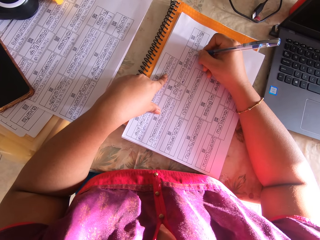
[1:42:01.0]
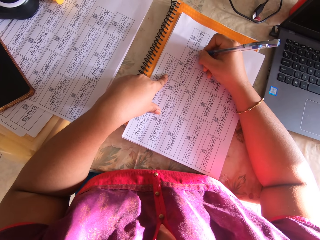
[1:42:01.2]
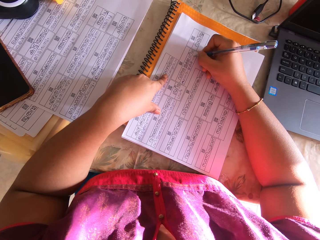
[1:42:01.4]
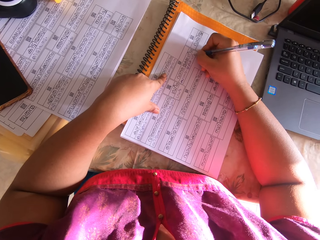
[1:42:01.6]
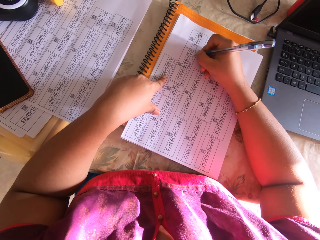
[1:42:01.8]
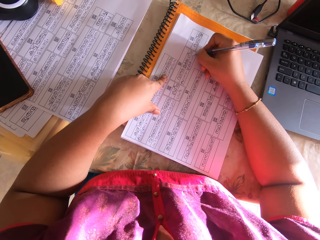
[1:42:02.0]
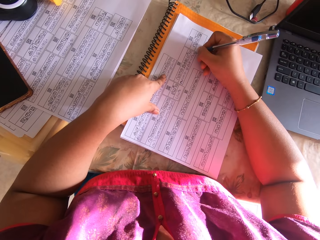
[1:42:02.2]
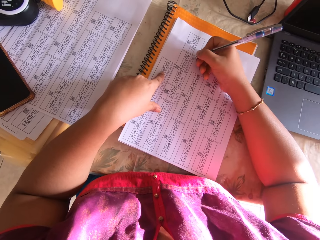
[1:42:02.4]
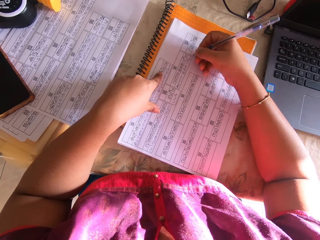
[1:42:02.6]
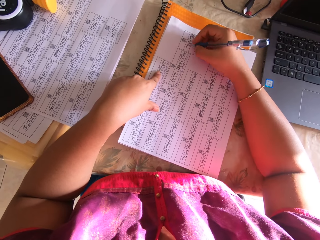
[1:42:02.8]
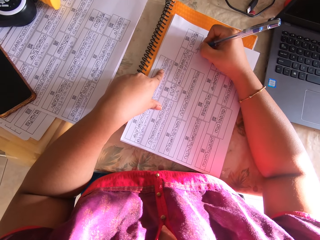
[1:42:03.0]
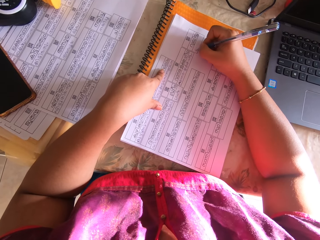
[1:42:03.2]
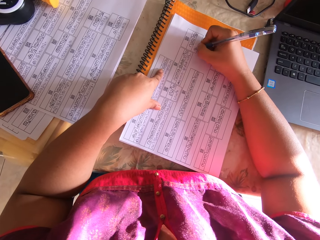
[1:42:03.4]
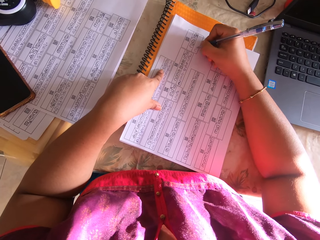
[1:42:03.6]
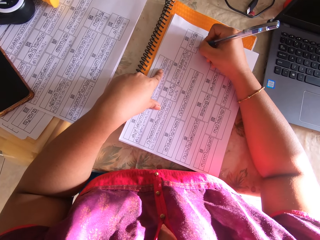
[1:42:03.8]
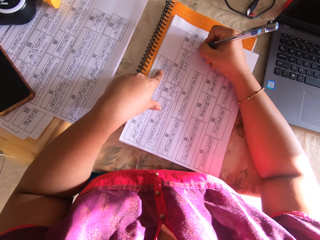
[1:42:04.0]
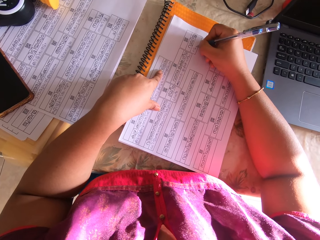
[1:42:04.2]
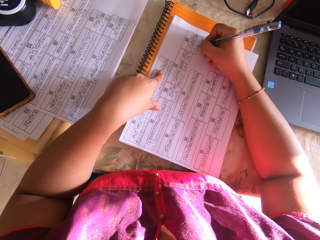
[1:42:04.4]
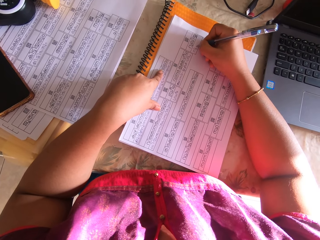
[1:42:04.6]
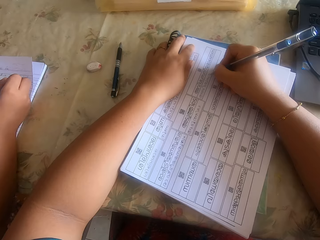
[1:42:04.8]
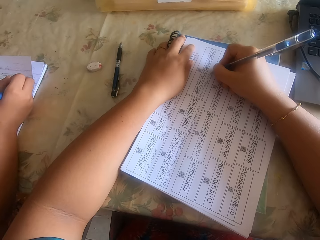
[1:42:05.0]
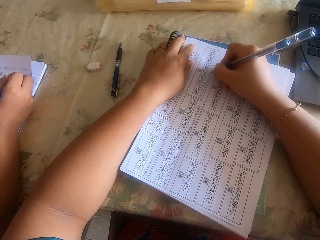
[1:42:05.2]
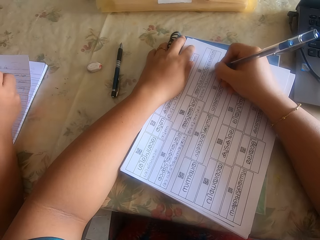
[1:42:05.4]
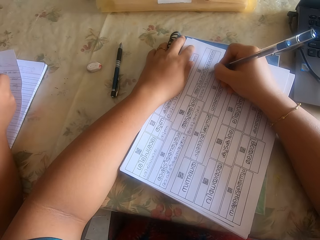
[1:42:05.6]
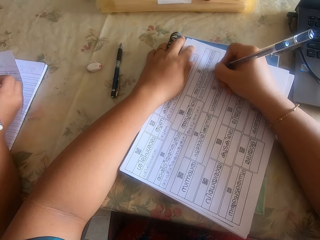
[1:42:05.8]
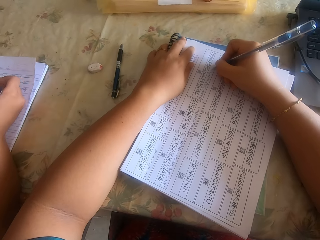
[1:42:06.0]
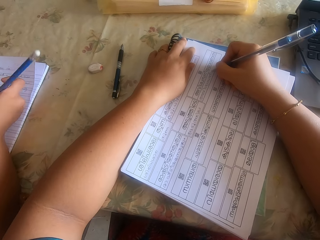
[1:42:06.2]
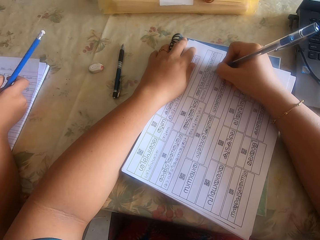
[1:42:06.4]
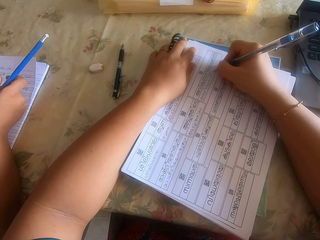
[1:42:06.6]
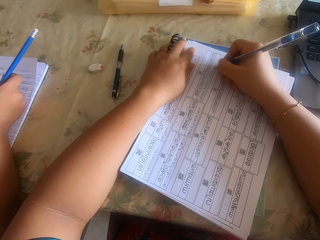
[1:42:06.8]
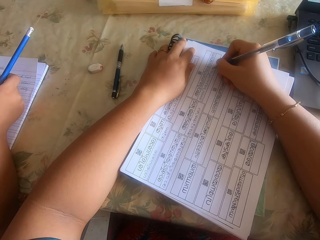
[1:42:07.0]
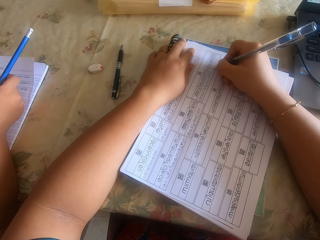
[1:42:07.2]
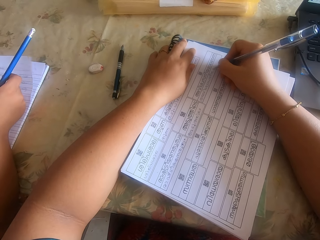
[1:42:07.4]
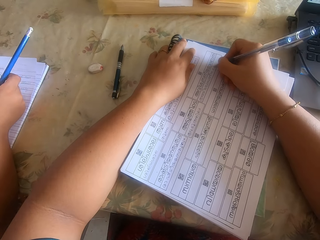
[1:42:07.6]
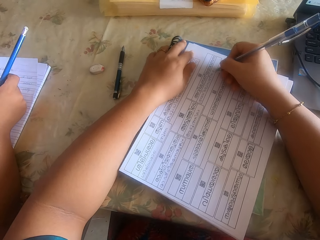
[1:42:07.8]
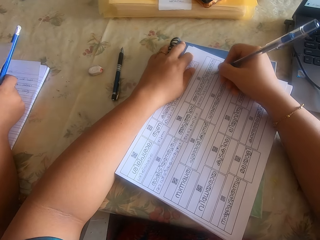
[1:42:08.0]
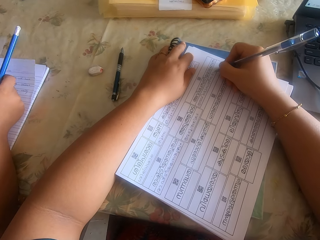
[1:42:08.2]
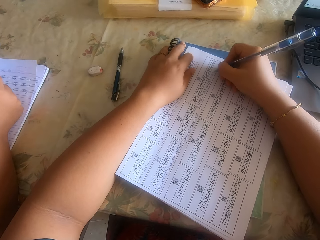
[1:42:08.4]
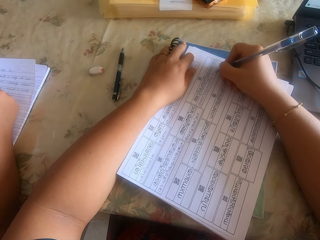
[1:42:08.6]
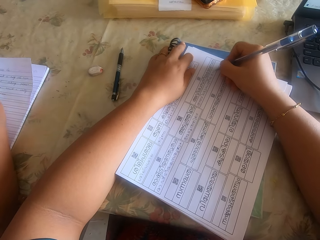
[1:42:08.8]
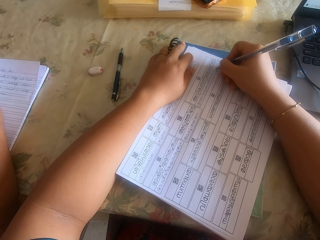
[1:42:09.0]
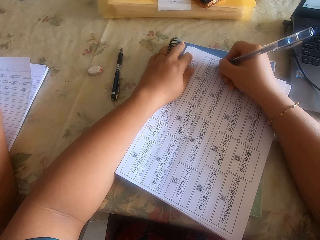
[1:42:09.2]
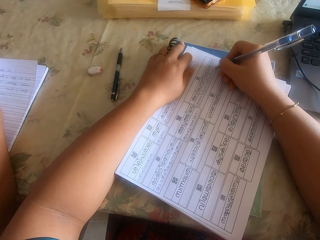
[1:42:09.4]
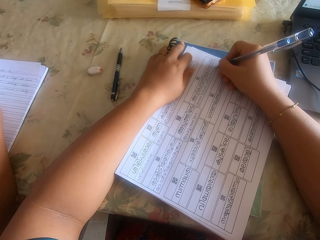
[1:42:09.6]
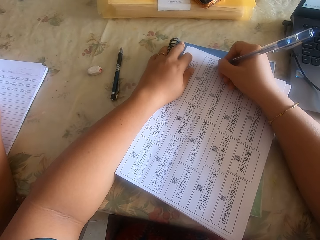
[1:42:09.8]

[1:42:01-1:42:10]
The camera wearer shifts the printed white paper on the book with his right hand. They write on the printed white paper with the pen in her right hand. They place her left hand on the printed white paper. They hold the pen with her right hand. They write on the printed white paper with the pen in her right hand.

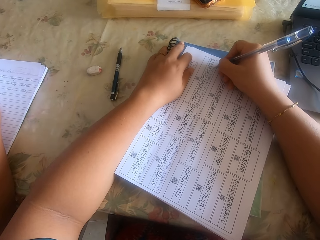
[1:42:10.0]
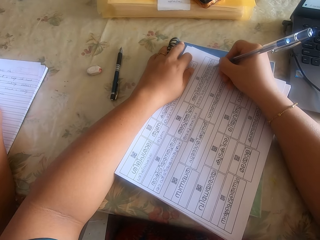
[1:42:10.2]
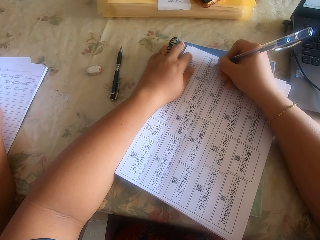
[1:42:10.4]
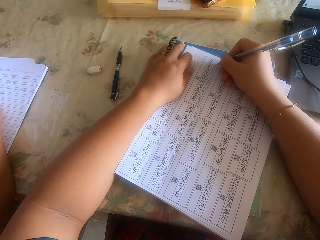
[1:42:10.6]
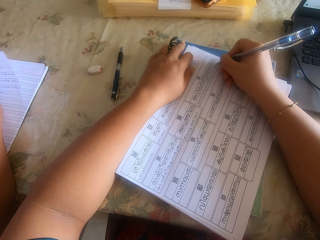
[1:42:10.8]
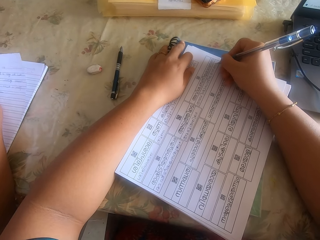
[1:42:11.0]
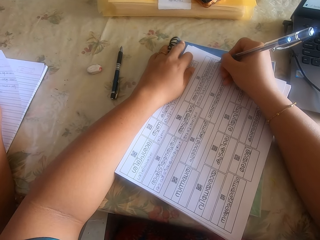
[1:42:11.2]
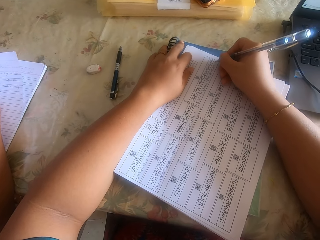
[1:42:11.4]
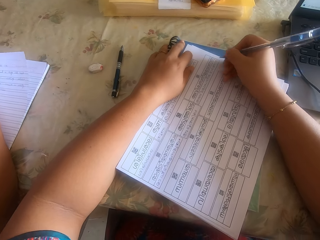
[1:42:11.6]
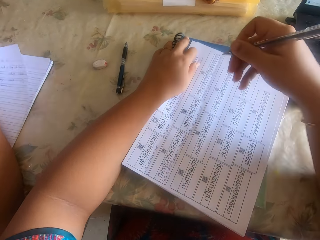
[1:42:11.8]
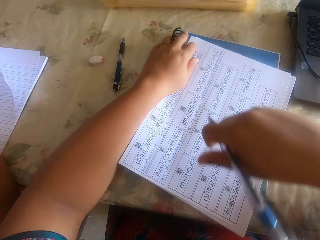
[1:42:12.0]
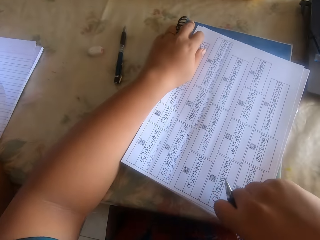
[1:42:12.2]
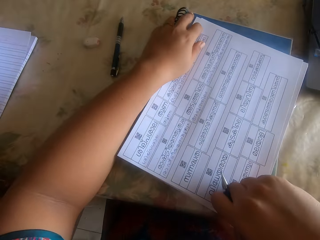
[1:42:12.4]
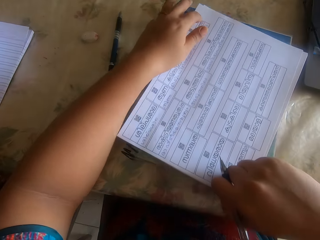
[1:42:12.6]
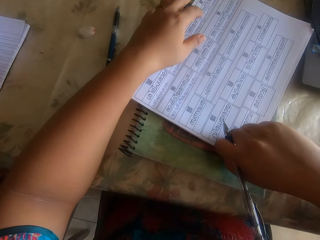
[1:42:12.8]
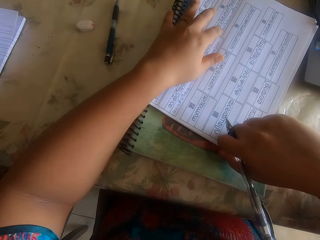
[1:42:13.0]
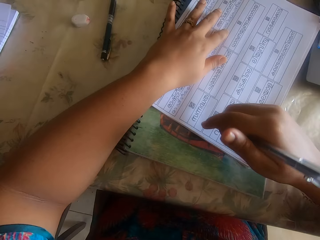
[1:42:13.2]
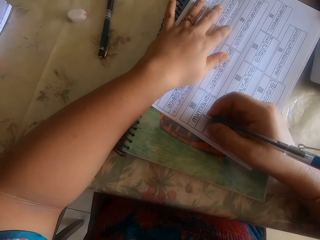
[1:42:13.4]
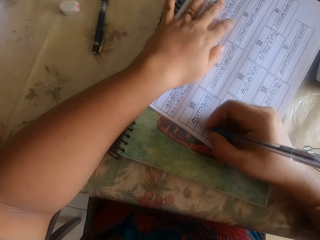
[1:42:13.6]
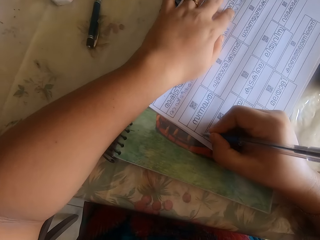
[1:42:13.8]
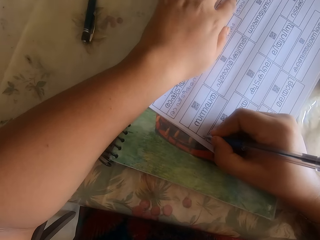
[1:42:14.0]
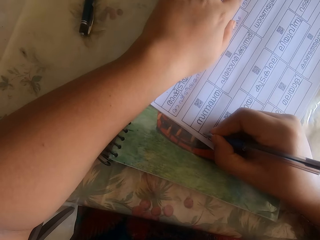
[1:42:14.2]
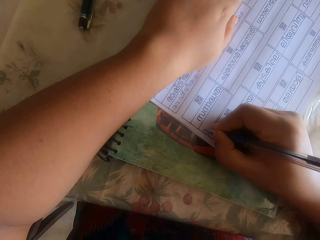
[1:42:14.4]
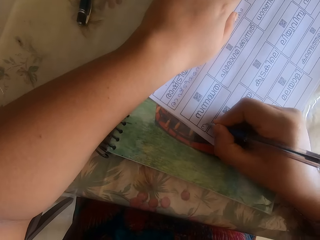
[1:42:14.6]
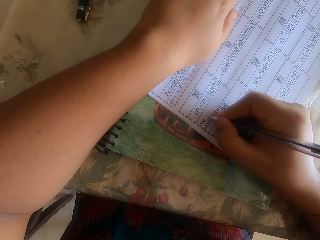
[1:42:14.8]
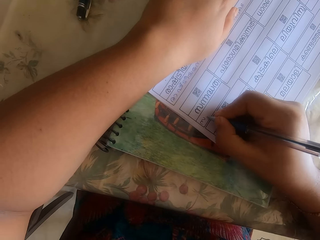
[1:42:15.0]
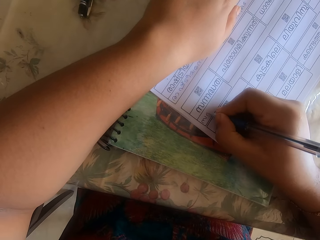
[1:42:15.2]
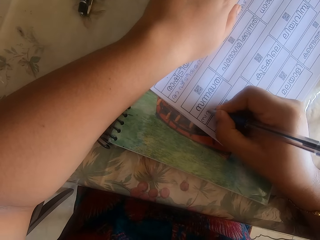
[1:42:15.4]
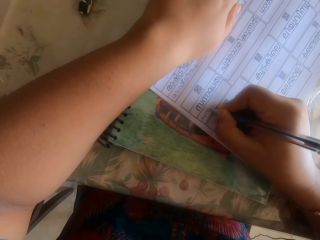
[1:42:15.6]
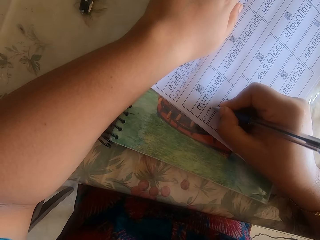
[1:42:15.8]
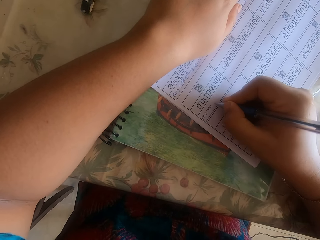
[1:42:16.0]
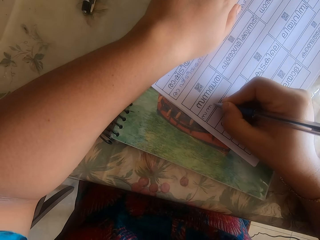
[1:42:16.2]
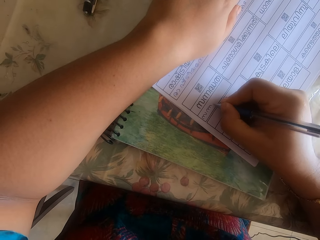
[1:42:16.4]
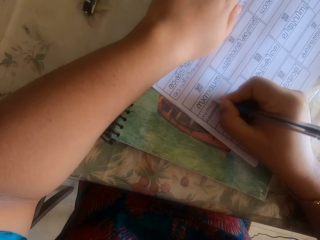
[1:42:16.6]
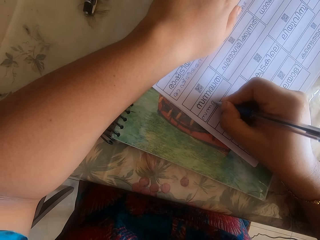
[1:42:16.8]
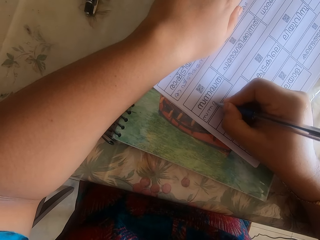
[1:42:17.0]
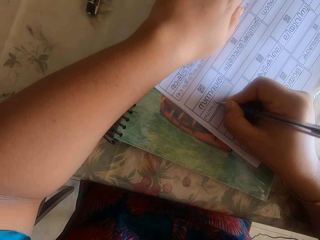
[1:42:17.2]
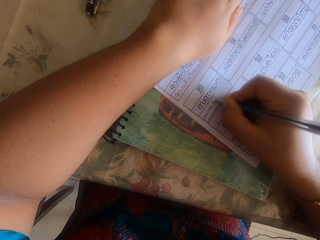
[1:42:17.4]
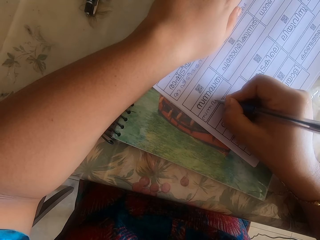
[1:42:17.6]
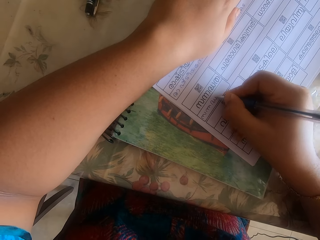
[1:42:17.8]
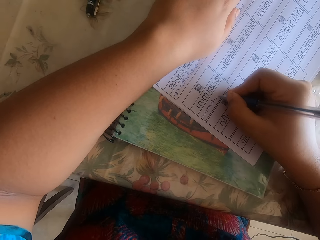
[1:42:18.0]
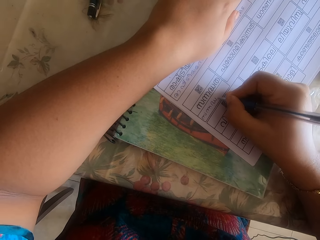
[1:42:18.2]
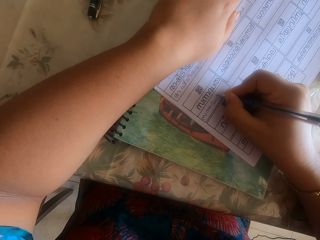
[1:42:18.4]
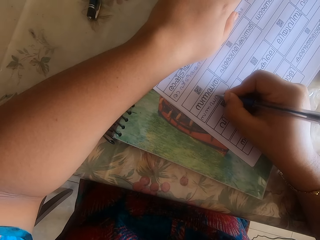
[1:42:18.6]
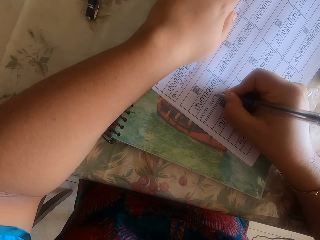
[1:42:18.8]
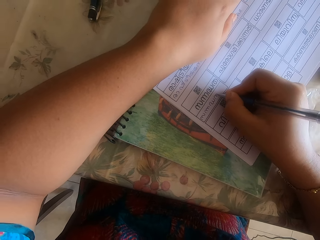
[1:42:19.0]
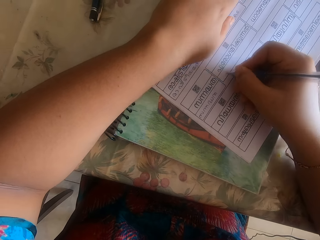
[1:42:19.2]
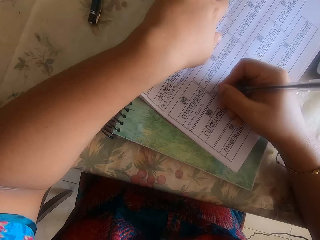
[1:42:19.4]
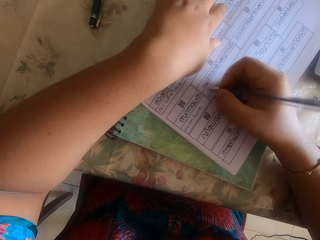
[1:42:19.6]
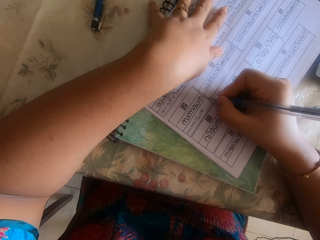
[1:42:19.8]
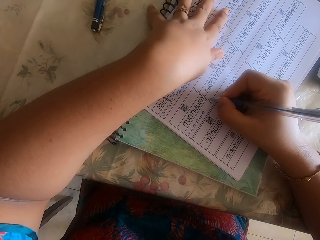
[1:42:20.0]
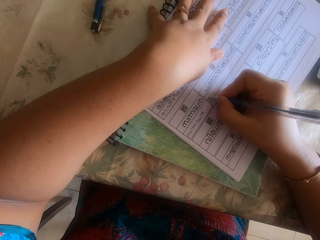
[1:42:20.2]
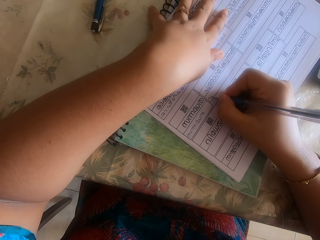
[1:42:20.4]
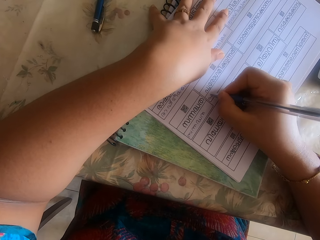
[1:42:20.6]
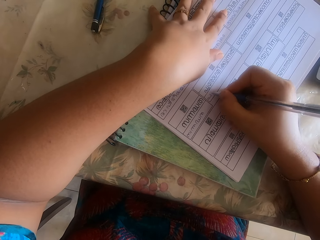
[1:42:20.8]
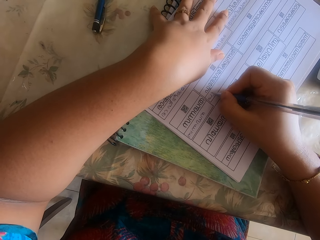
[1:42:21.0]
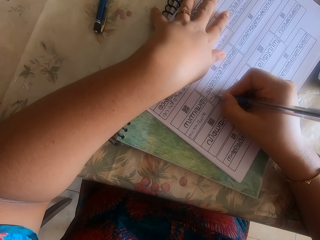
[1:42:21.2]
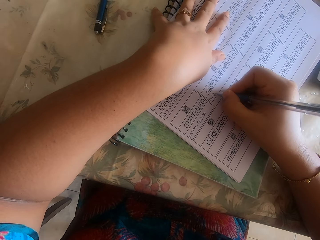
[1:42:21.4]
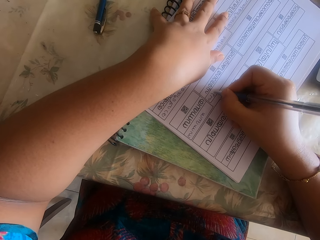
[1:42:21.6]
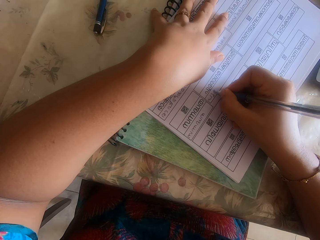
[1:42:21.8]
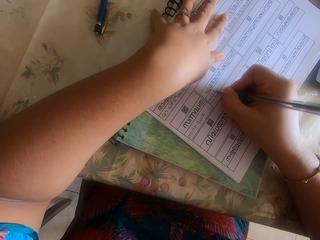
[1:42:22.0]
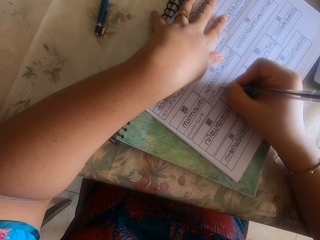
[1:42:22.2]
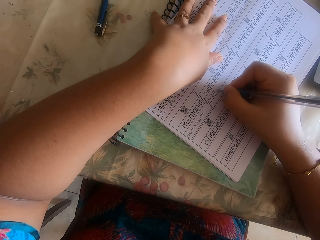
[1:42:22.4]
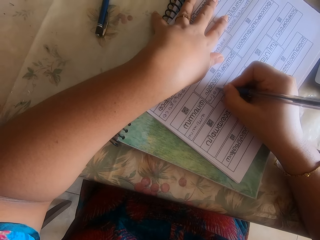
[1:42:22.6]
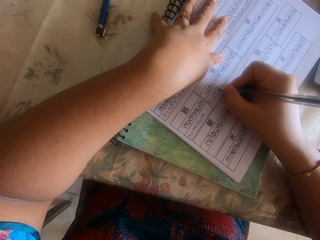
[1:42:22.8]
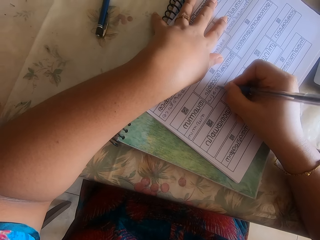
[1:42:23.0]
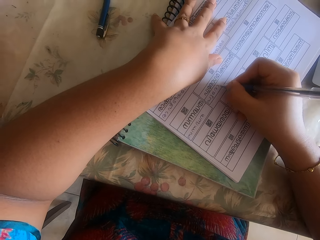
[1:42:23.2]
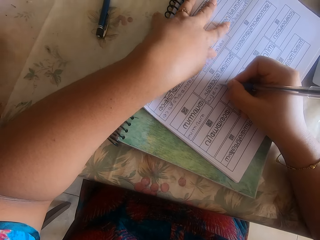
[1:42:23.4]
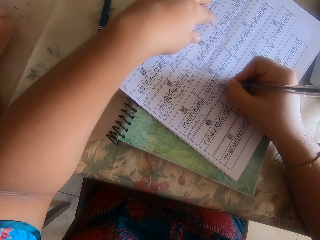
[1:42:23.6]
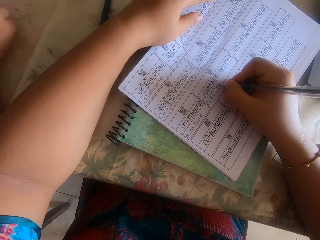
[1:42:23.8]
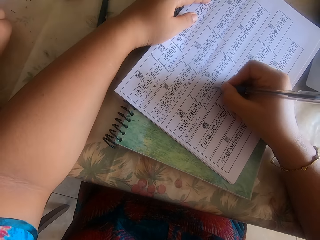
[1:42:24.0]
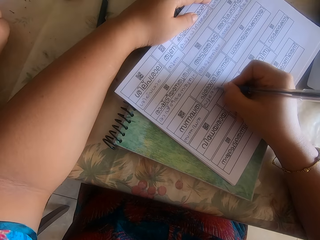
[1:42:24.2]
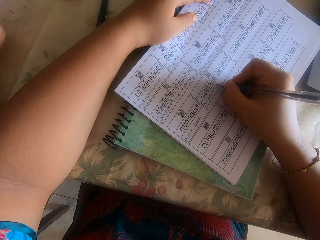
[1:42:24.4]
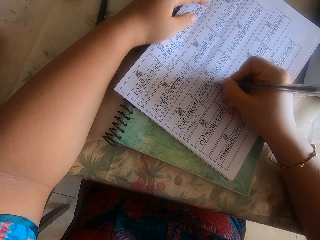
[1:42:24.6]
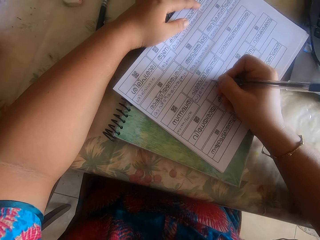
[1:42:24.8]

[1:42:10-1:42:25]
The camera wearer shifts the printed white paper on the book with his right hand. They hold the paper with a left hand. They write on the printed white paper with the pen in her right hand. They shift the printed white paper on the book with his right hand. They write on the printed white paper with the pen in her right hand.
